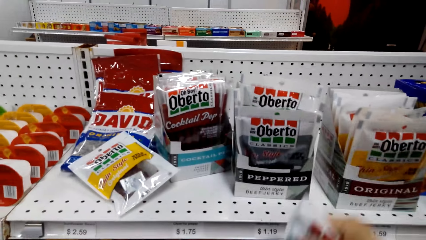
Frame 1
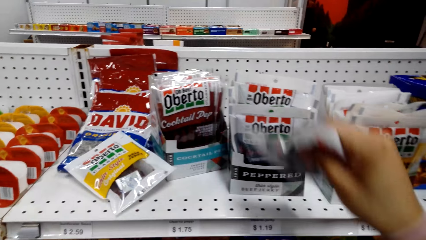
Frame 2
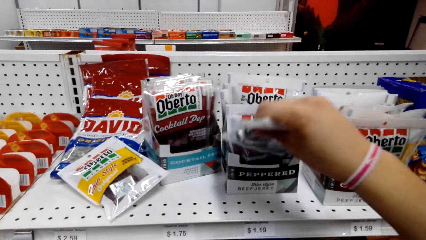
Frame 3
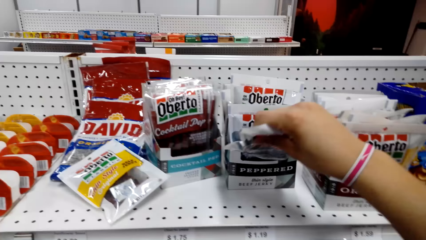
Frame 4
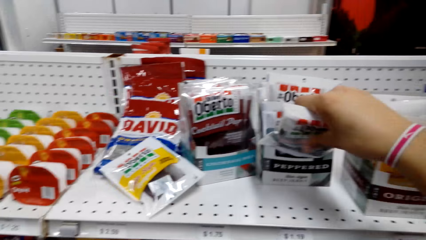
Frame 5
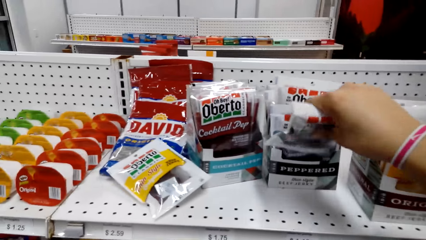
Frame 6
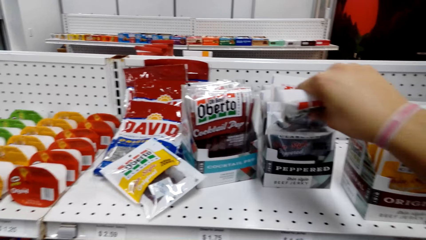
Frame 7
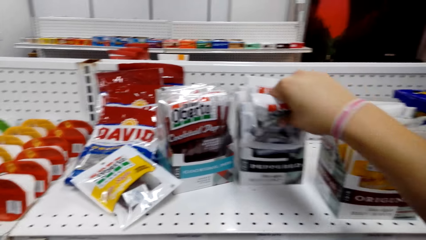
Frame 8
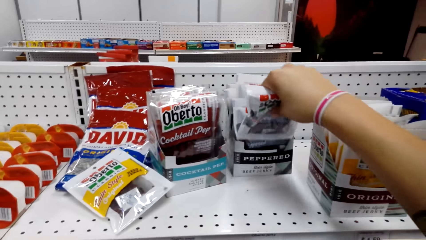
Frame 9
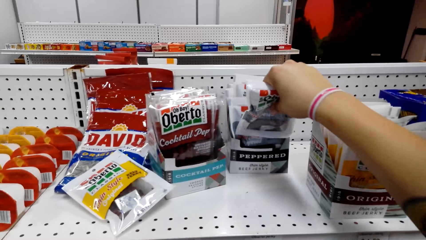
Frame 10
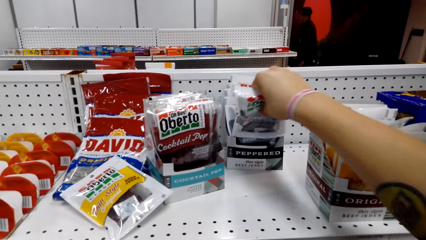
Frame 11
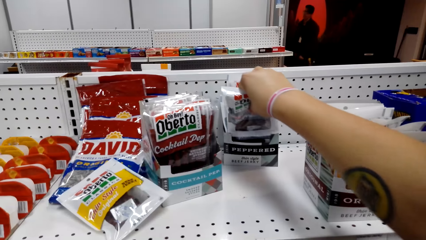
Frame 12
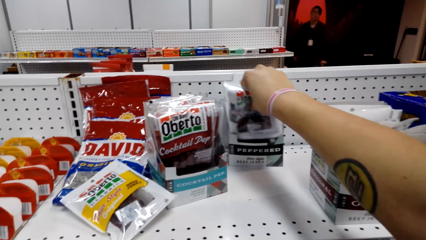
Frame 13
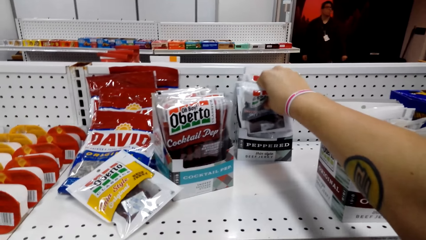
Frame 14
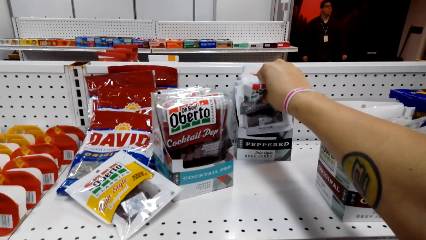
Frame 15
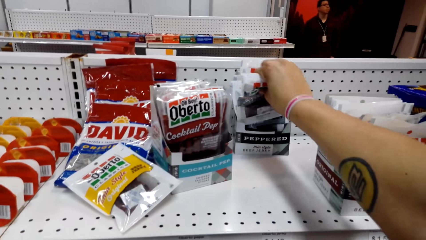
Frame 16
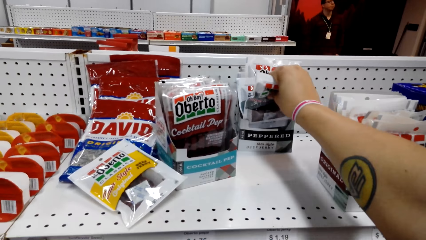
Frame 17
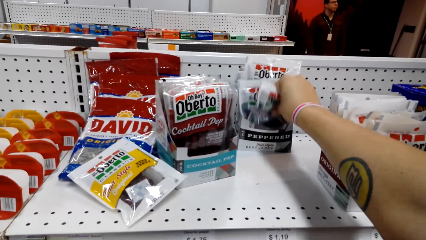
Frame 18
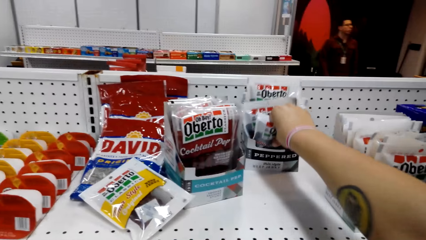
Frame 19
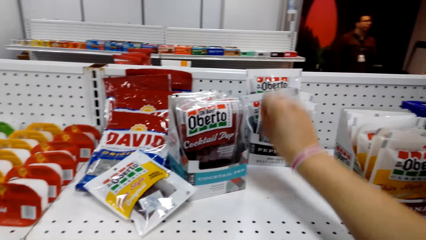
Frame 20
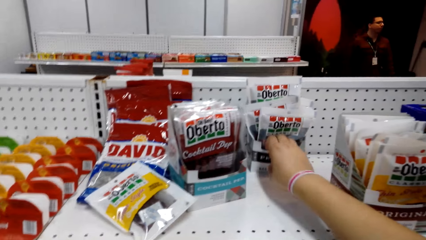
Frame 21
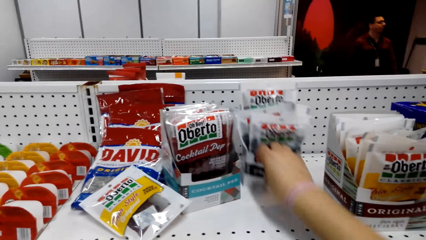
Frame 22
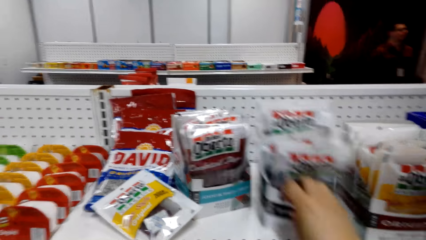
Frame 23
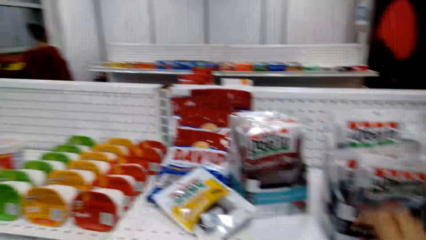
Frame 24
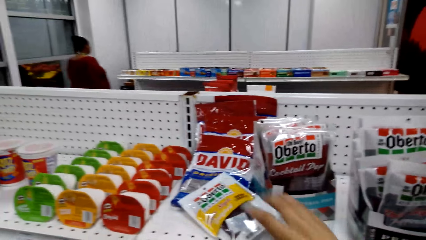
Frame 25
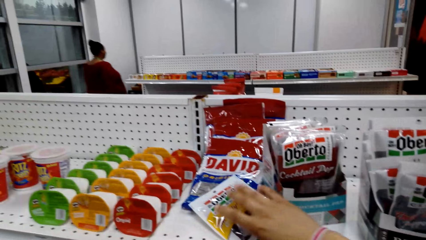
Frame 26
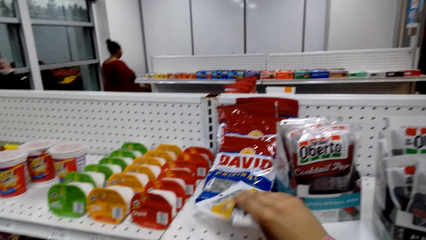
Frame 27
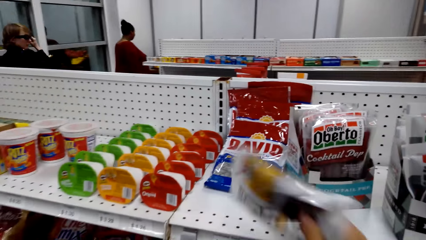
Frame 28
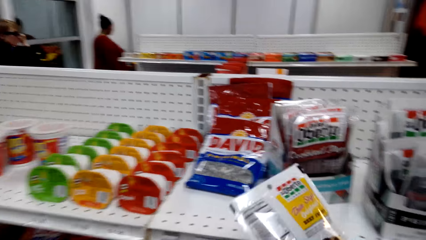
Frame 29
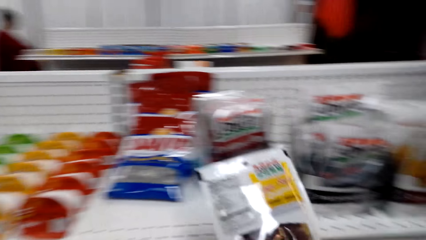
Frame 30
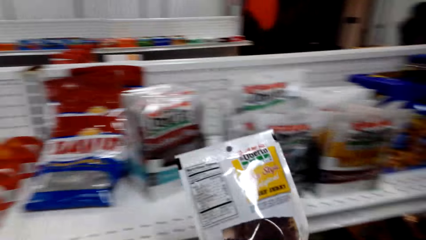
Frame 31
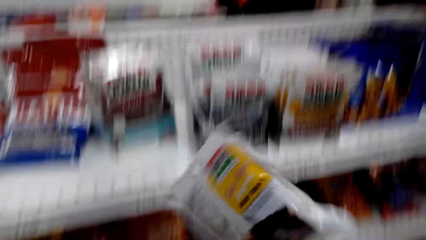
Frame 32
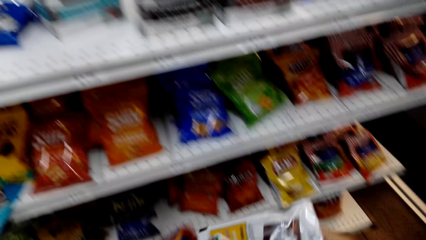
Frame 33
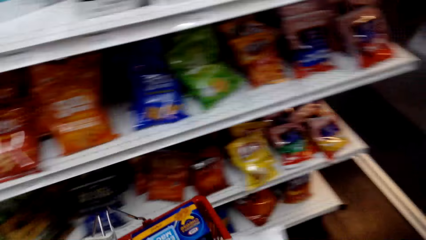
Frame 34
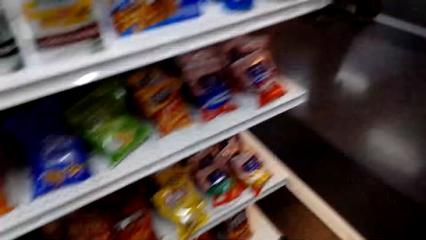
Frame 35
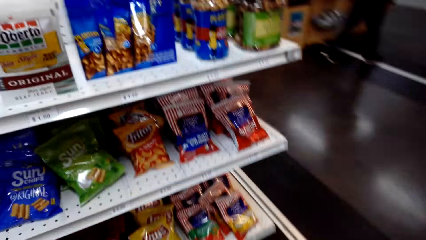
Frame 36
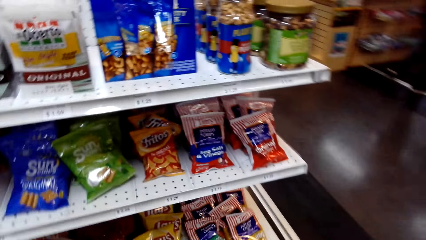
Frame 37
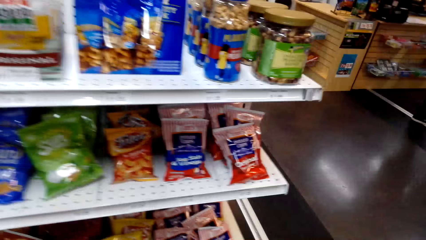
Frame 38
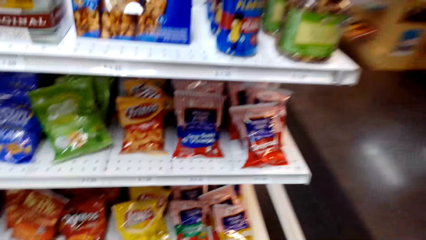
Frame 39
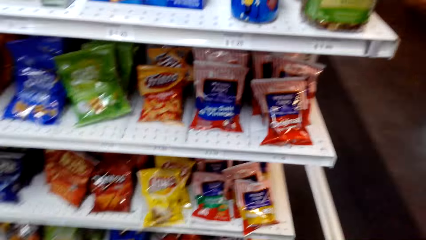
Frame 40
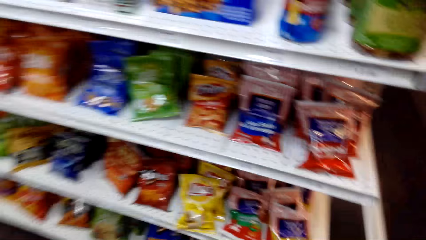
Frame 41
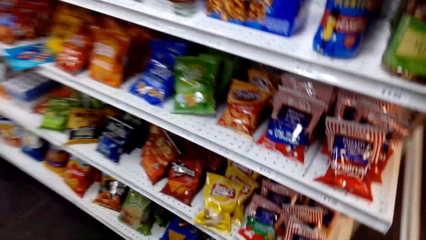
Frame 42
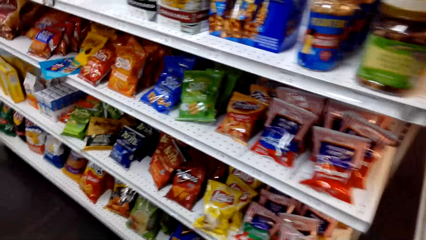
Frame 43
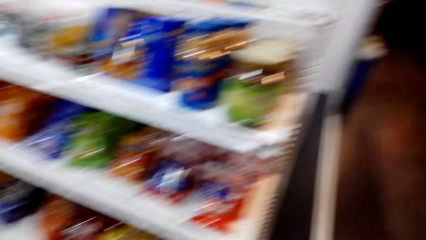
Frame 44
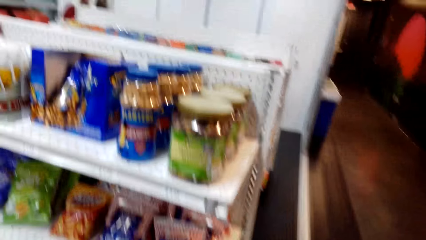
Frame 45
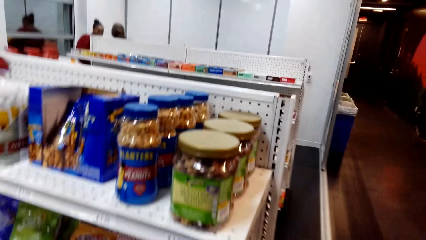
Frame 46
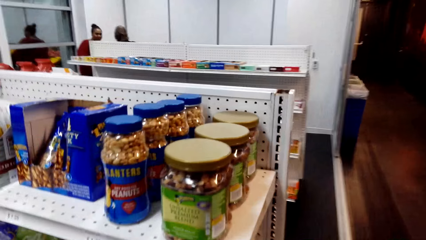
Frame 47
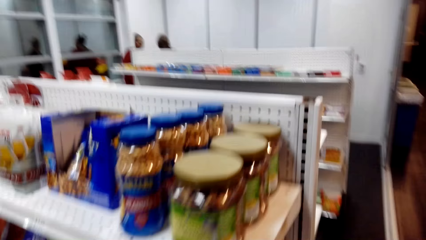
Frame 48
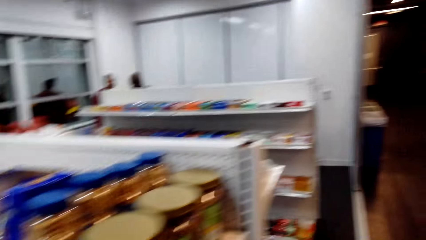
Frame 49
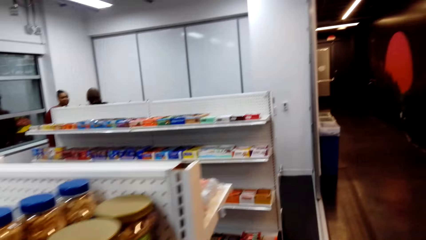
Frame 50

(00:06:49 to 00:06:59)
The camera wearer looks around. They put a pack of oberto on the shelf. They move a box of oberto on the shelf. They pick the pack of oberto on the shelf and look at the pack of oberto. A man stands at the counter. The camera wearer puts the pack of oberto in the shopping basket. They look around. They walk around the supermarket.

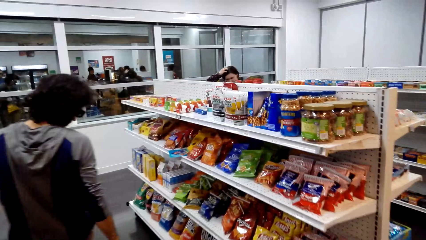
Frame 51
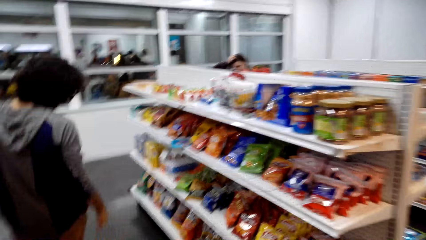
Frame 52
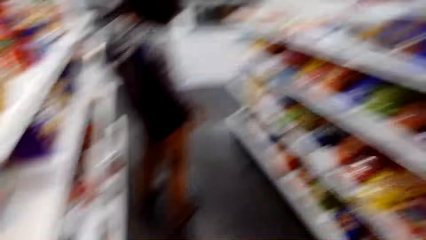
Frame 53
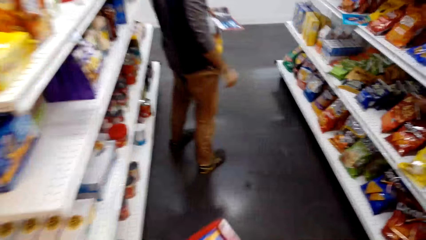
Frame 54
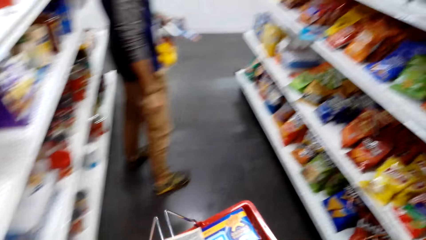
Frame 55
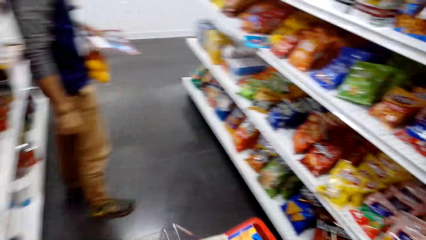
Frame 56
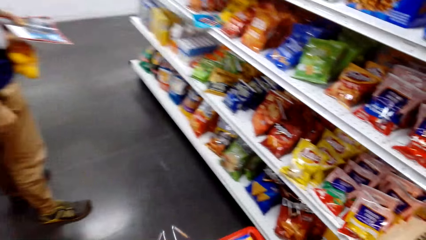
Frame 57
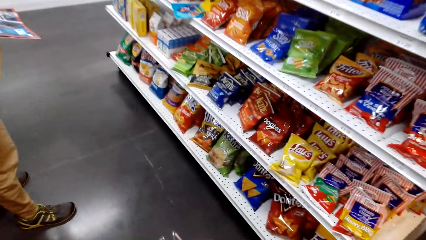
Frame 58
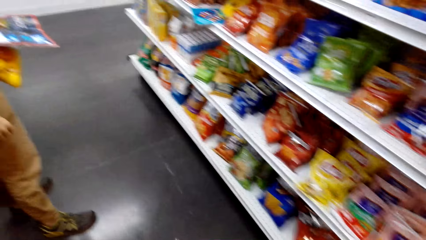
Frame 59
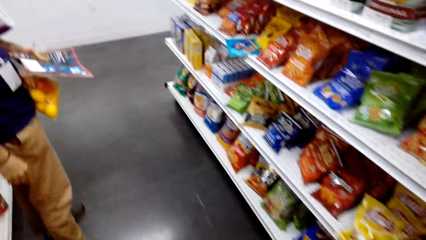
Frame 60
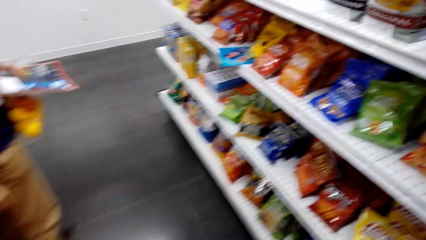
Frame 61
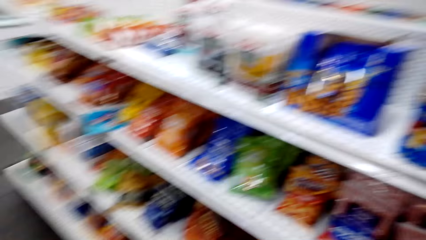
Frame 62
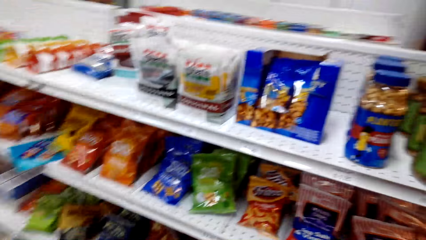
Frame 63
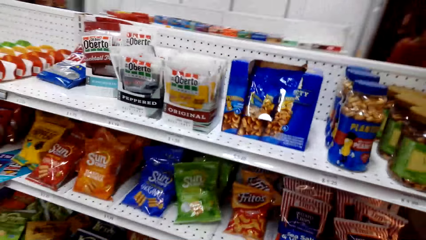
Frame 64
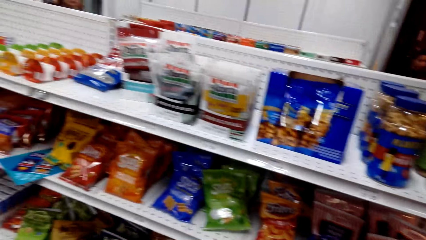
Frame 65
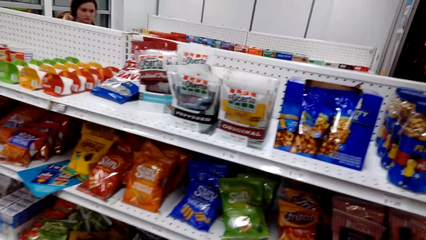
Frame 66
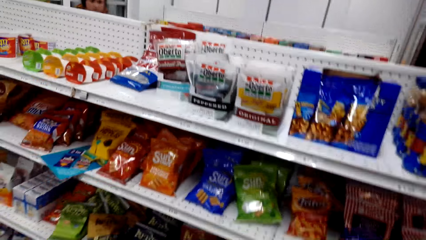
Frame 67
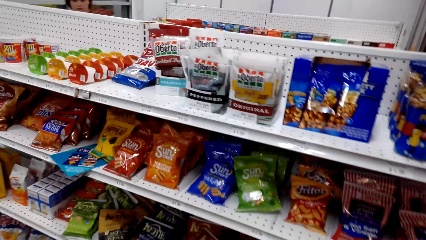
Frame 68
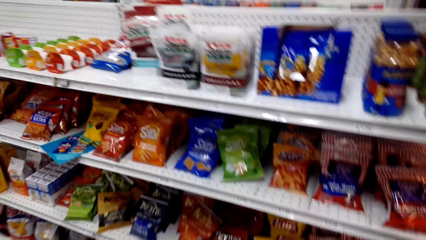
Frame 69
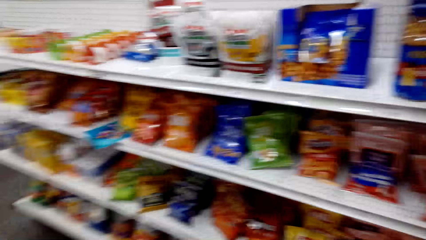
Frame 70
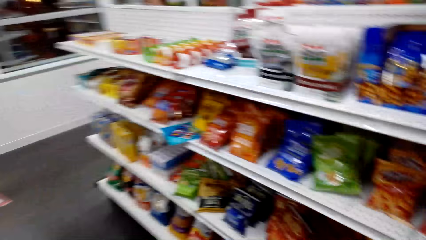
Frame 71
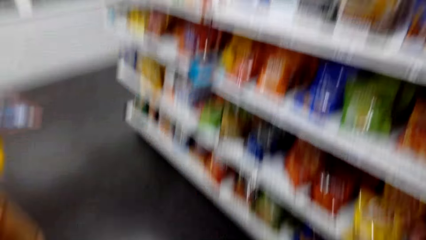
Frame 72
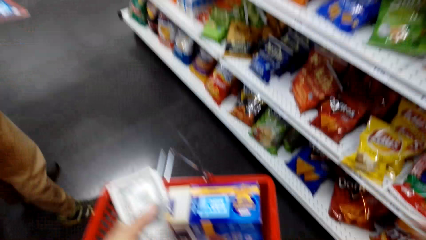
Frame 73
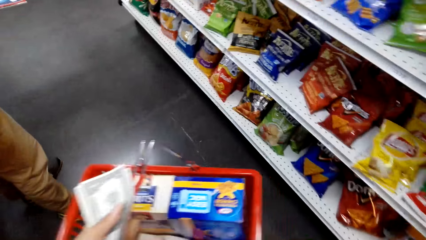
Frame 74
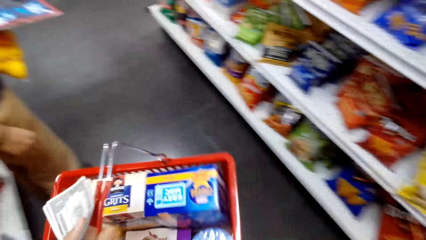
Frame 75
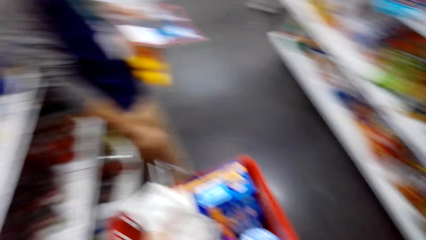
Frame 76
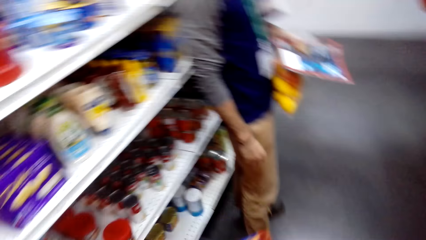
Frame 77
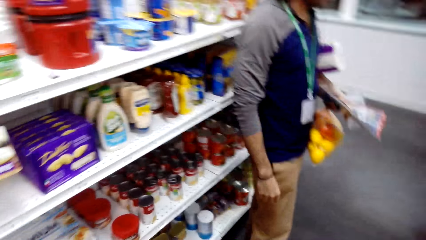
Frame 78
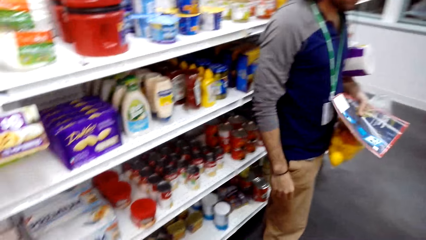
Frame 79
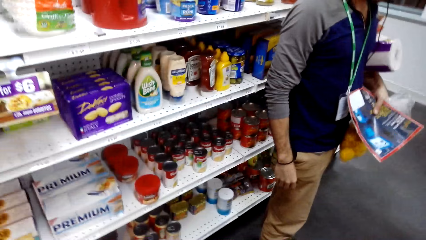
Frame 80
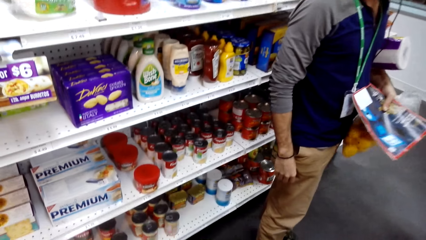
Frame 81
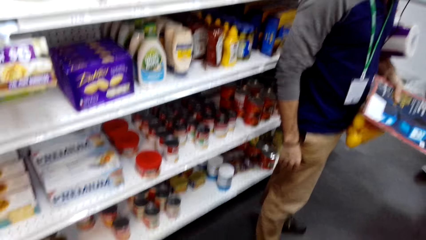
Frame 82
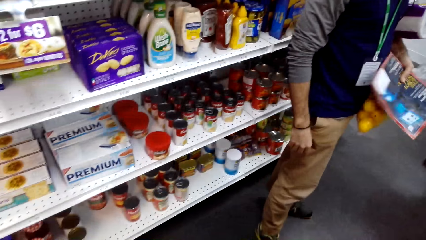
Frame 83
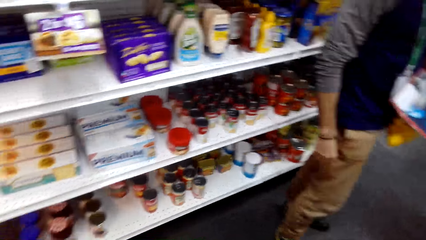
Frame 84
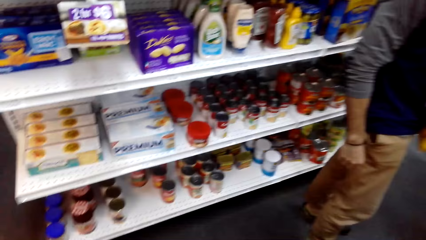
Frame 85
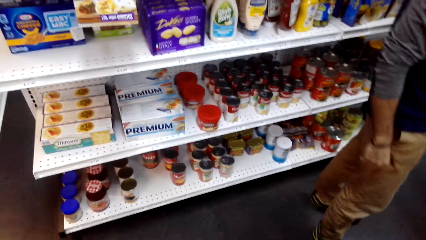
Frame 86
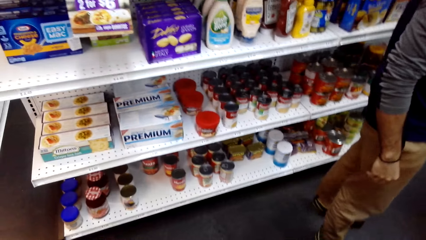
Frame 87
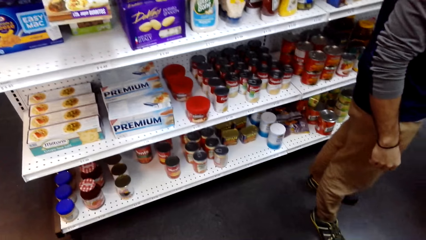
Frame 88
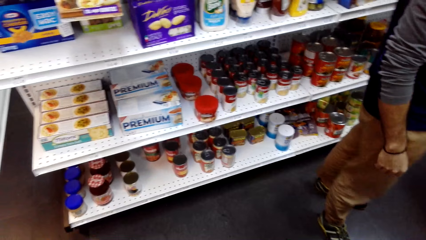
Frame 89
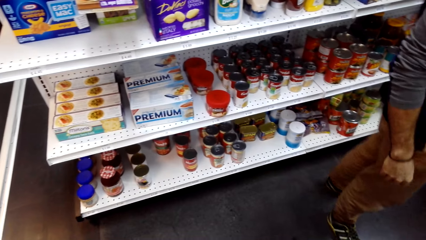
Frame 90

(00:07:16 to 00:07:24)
A woman puts a hand on her head. The camera wearer looks around. The woman walks around. A man stands close to the camera wearer.
